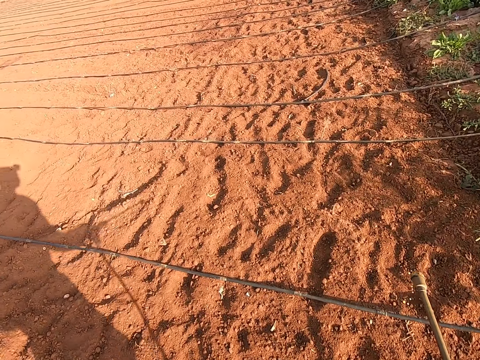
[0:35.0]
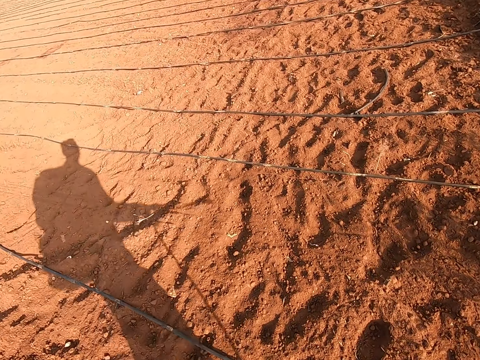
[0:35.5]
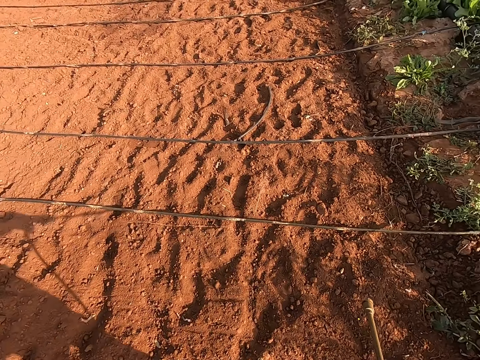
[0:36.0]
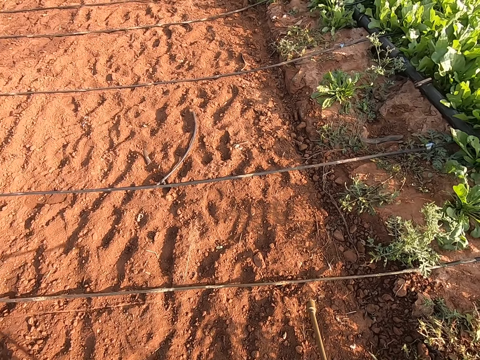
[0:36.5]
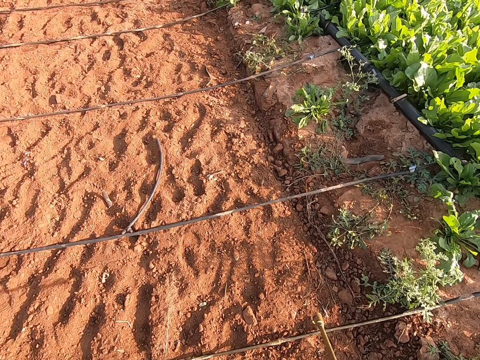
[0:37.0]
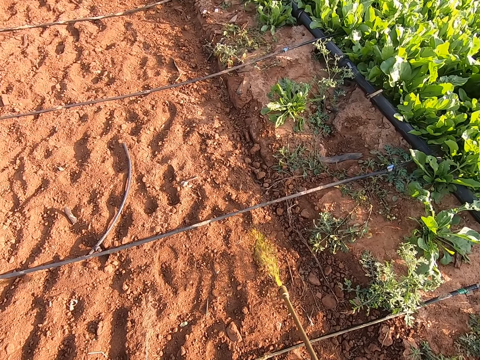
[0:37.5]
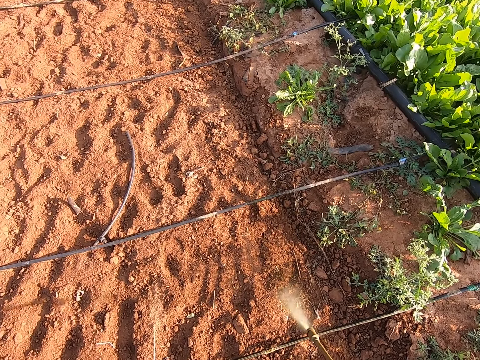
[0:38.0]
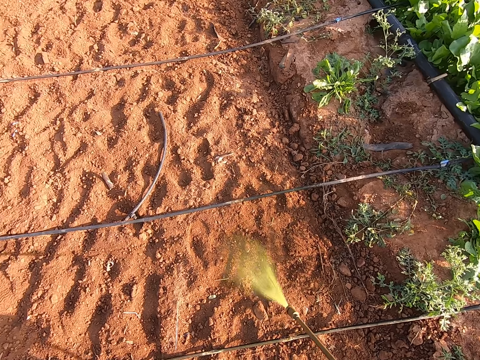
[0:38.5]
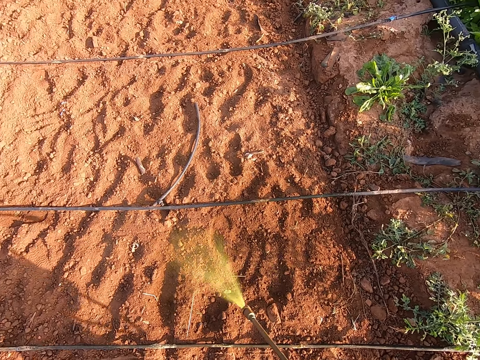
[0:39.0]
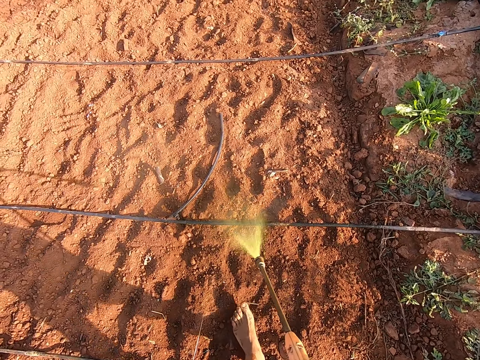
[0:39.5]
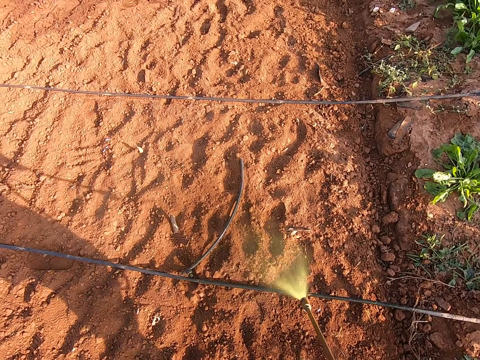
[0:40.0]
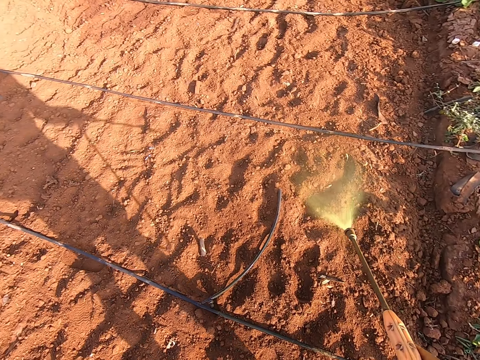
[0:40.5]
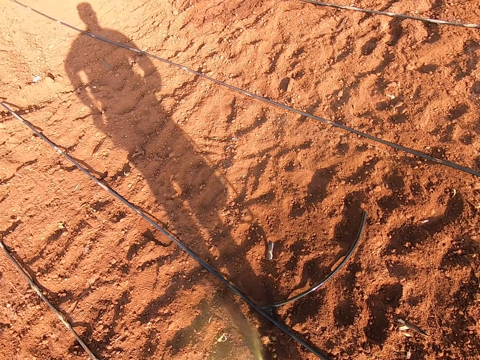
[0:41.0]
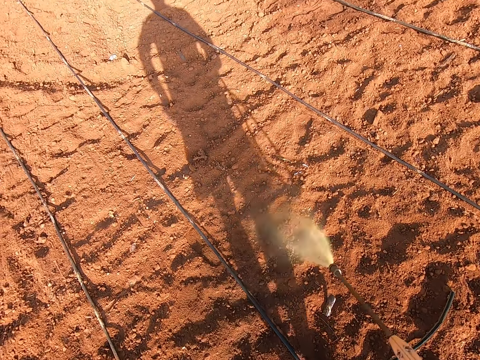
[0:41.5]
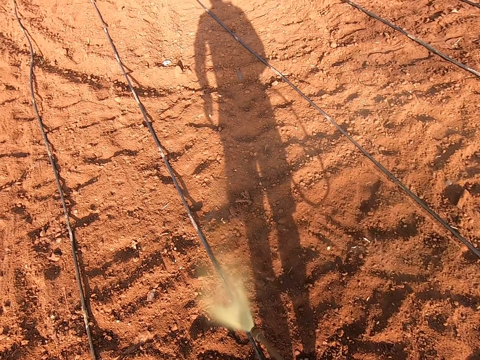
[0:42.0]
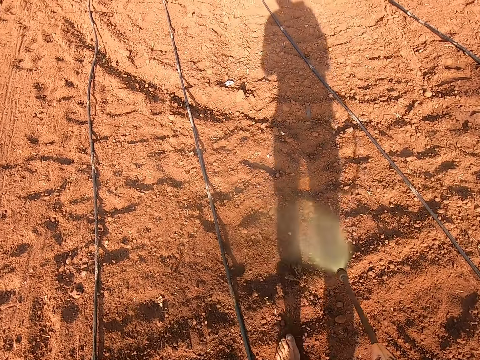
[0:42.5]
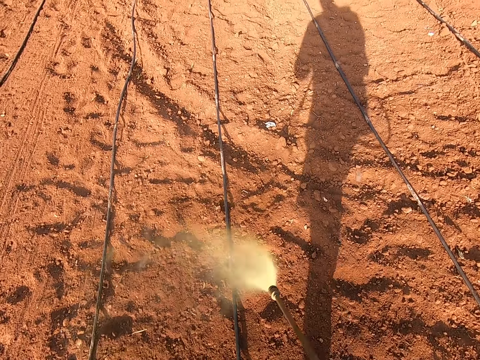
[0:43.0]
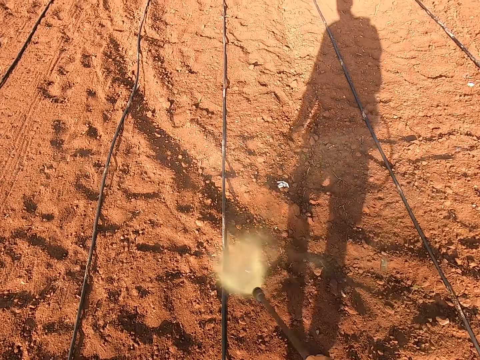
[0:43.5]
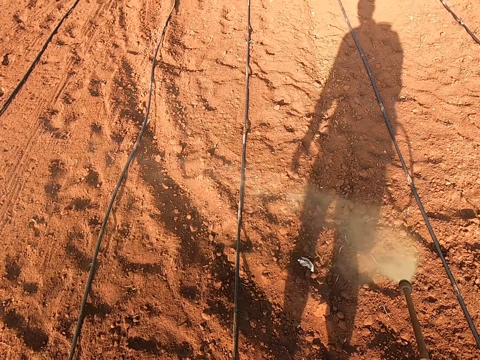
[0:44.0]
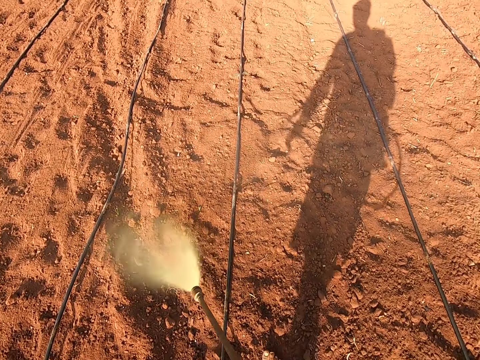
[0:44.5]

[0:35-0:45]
The camera wearer sprays insecticide on the field with the spray lance in his right hand. He stands. He walks and sprays the ground.

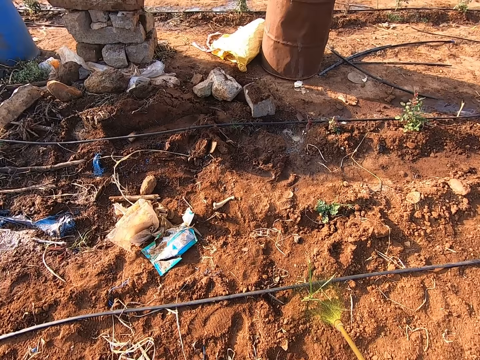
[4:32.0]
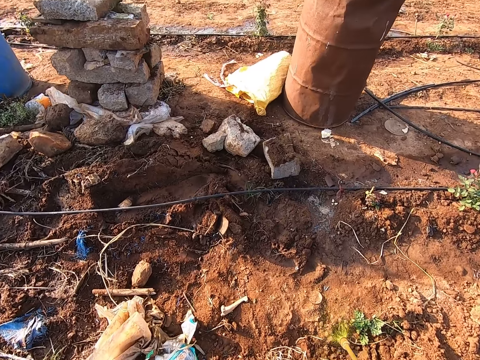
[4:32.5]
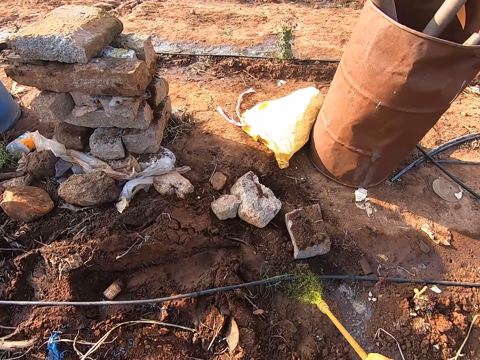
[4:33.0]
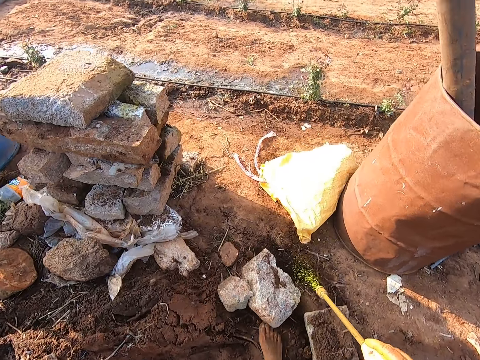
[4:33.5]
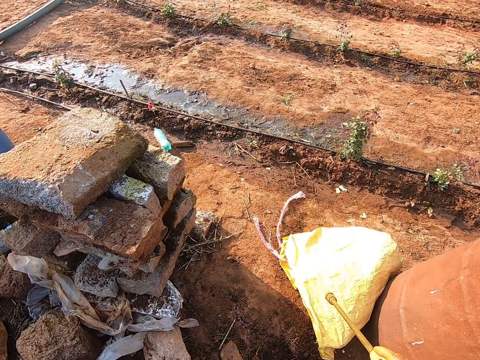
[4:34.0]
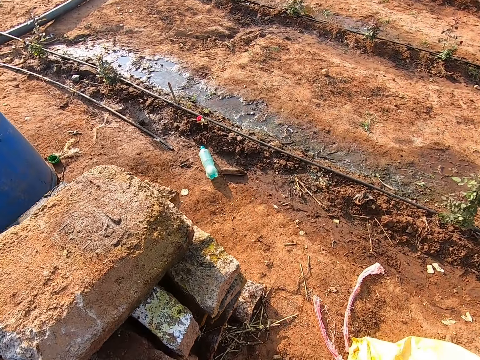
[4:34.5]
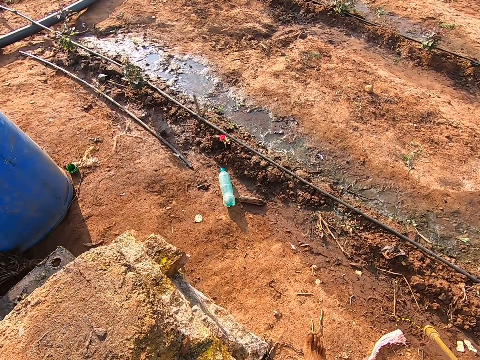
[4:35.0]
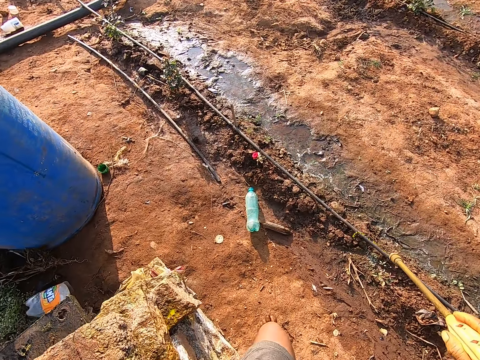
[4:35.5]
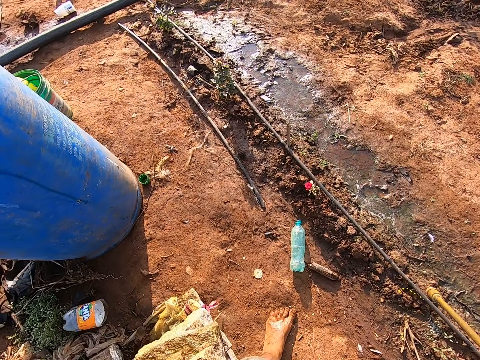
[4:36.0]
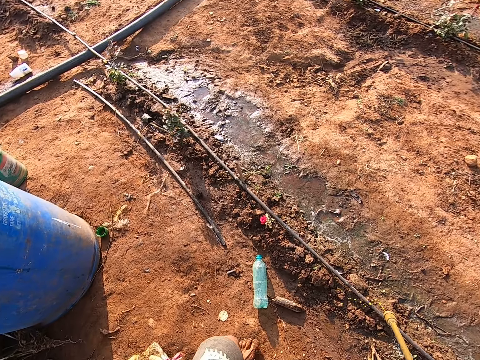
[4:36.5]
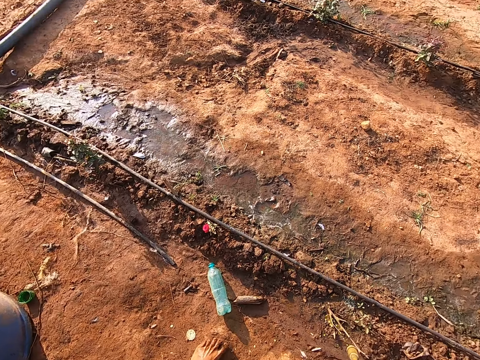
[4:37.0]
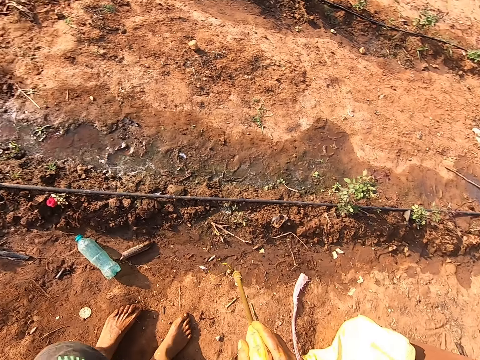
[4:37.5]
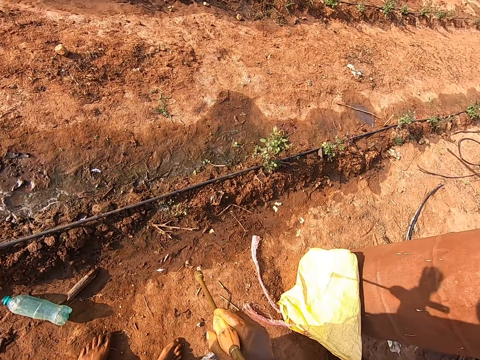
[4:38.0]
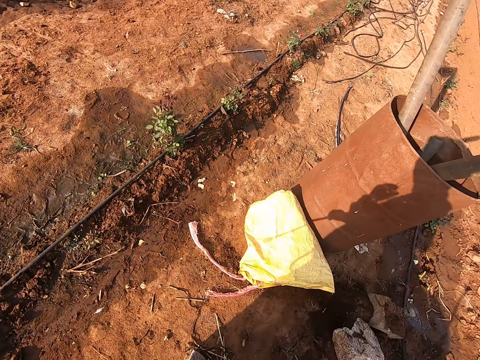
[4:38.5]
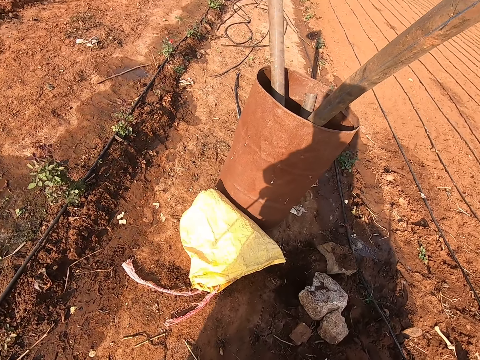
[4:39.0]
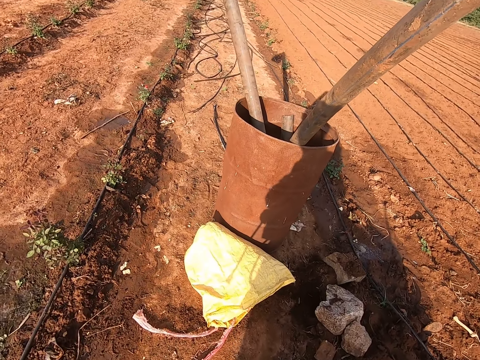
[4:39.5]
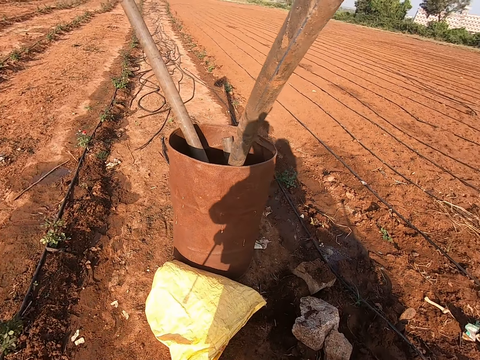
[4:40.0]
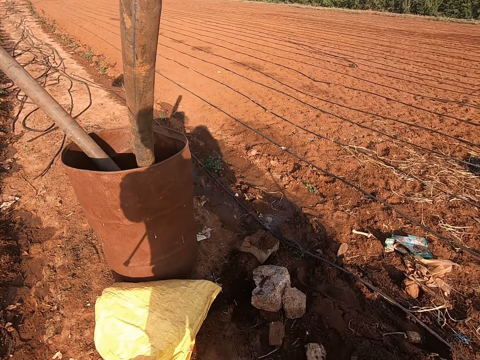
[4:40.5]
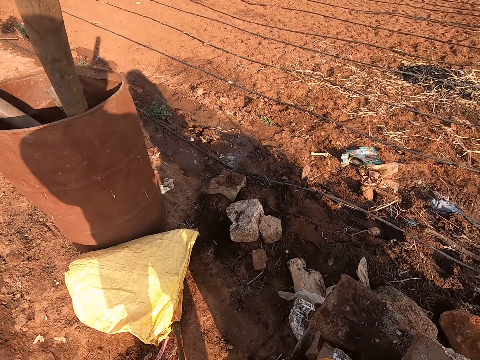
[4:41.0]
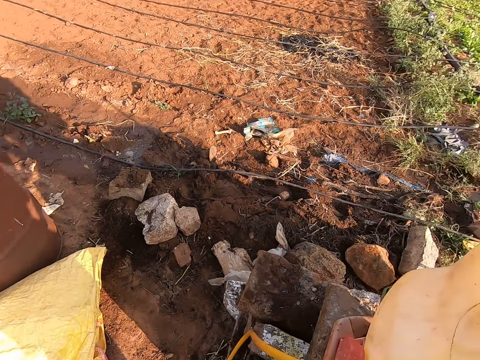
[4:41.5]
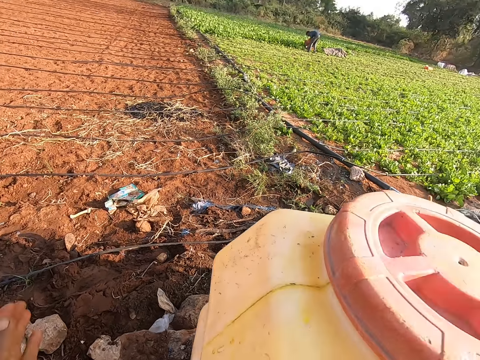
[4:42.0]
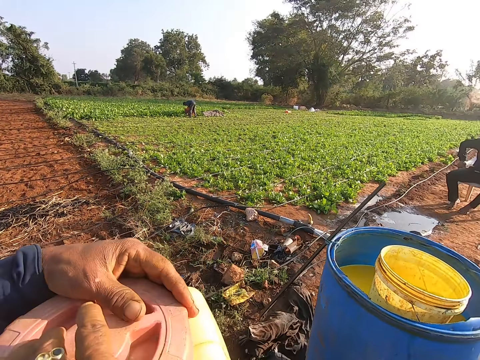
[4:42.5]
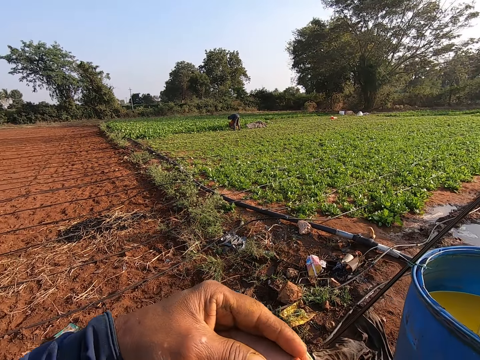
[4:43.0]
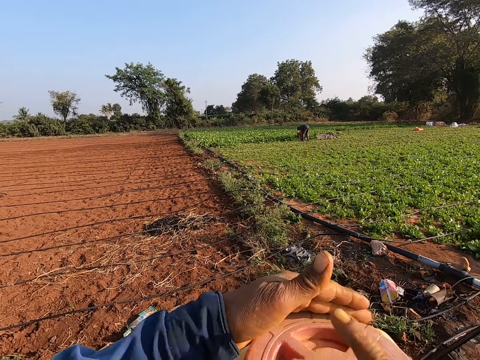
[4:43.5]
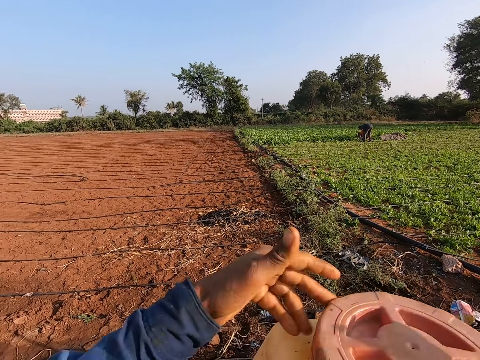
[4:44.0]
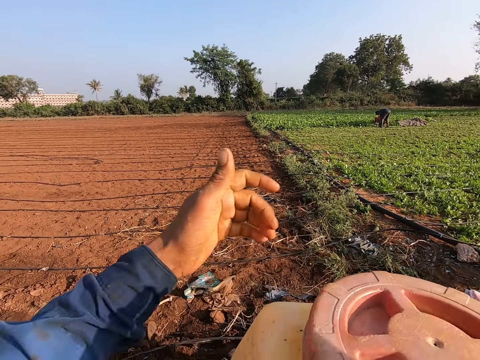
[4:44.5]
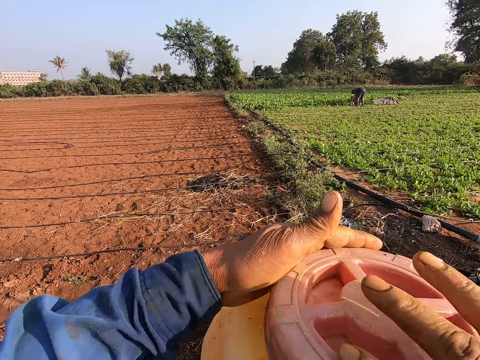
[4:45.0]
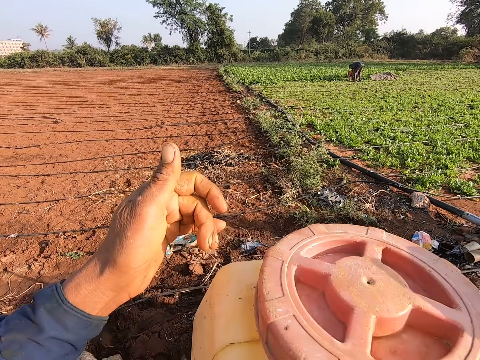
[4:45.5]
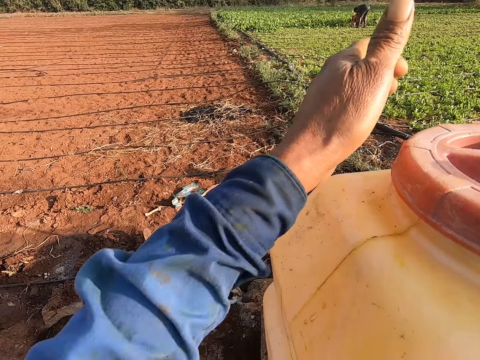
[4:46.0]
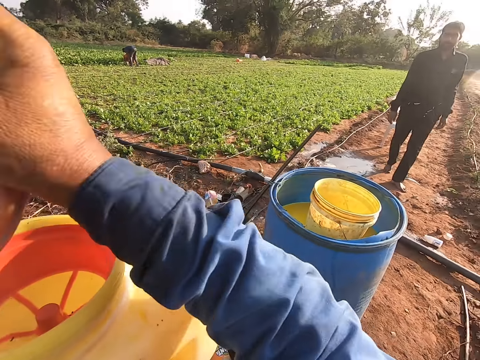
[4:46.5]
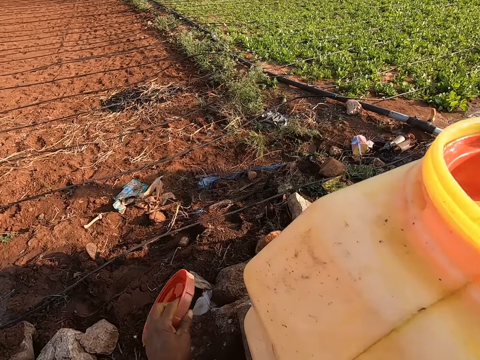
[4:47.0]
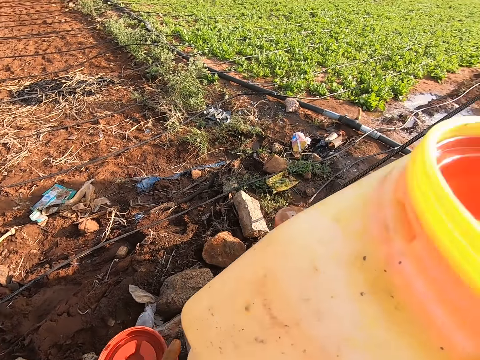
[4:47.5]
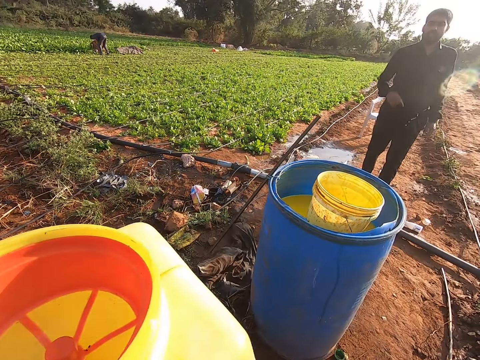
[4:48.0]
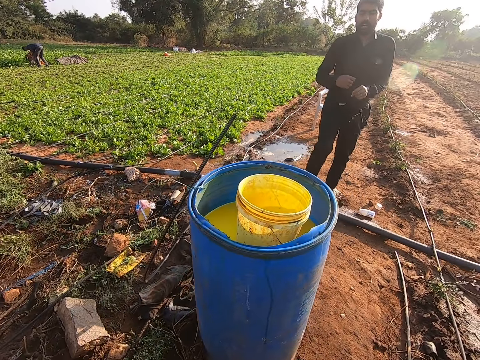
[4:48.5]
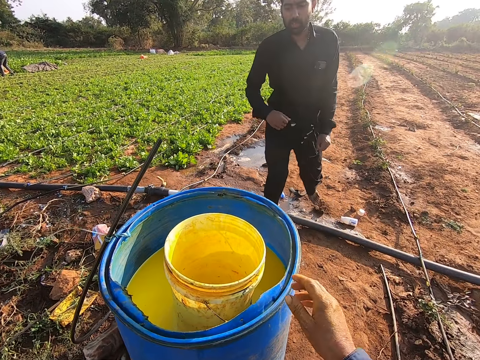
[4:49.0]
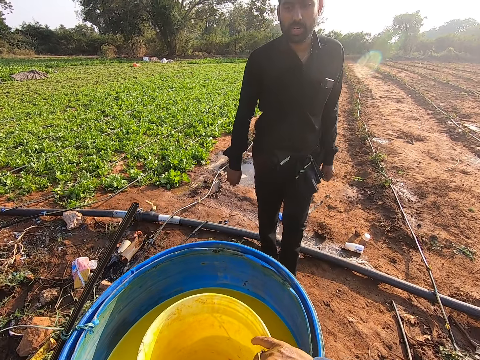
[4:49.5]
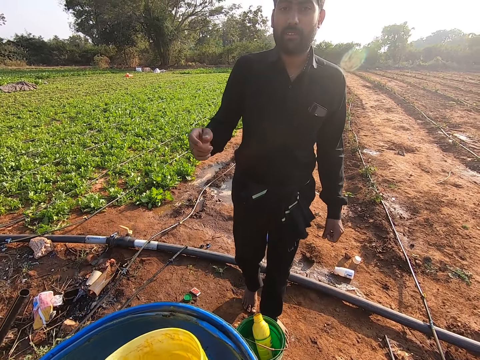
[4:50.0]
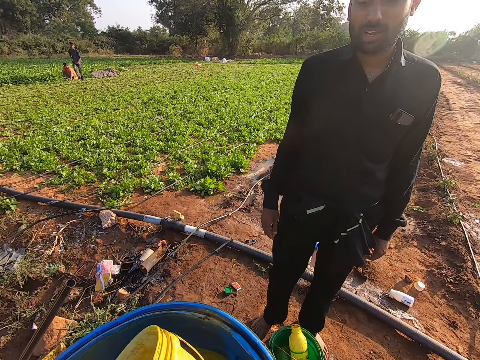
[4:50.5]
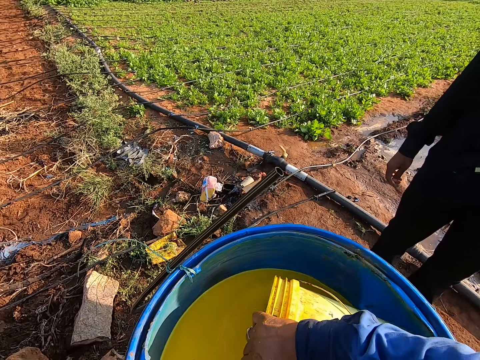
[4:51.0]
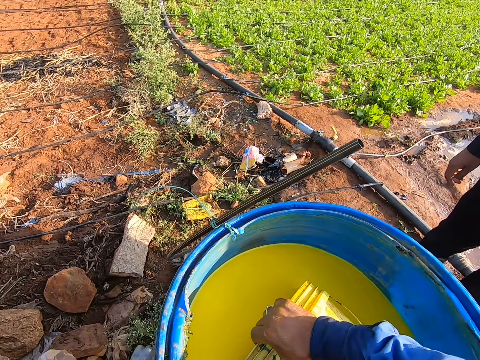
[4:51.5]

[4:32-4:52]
The camera wearer switches off the insecticide backpack sprayer with his left hand. He touches a block with his left hand. He looks around. He places the insecticide backpack sprayer on the block with his hands. He removes the cover of the insecticide backpack sprayer's tank with his hands. A man looks at the camera wearer. The camera wearer interacts with the man. He places the cover of the keg on a stone with his left hand. The man talks to the camera wearer and steps forward. The camera wearer takes a bucket from a drum with his right hand. He holds the yellow bucket. Another man plants some seedlings on the farmland with his left hand. The first man talks to the camera wearer. The camera wearer takes chemical from the drum with the bucket in his right hand.
